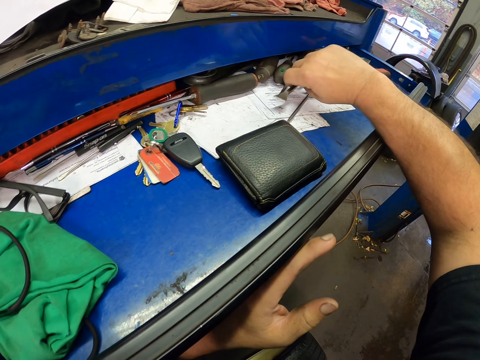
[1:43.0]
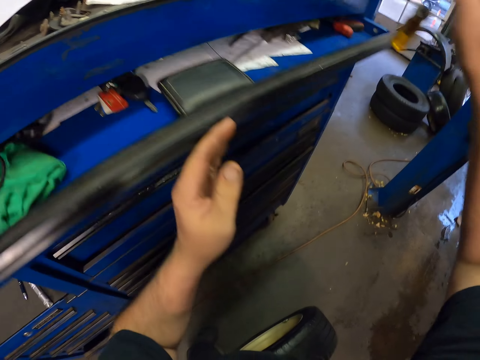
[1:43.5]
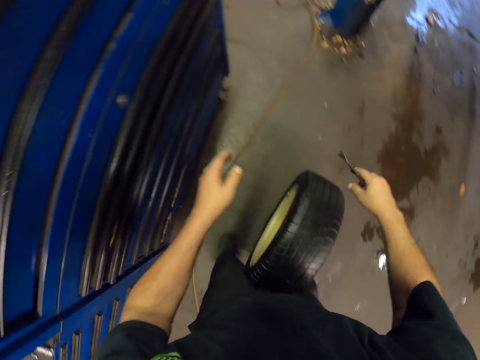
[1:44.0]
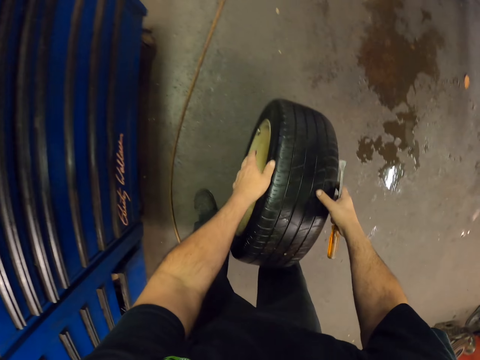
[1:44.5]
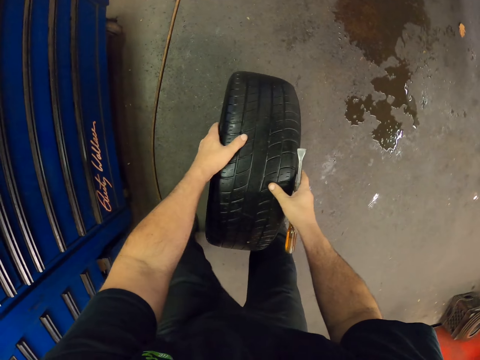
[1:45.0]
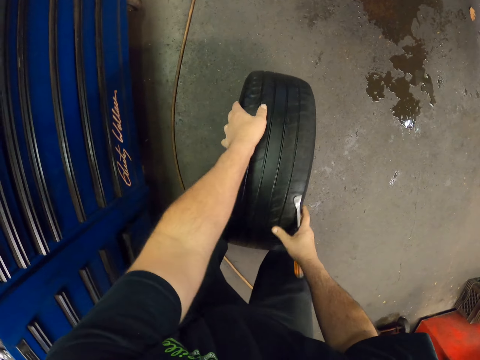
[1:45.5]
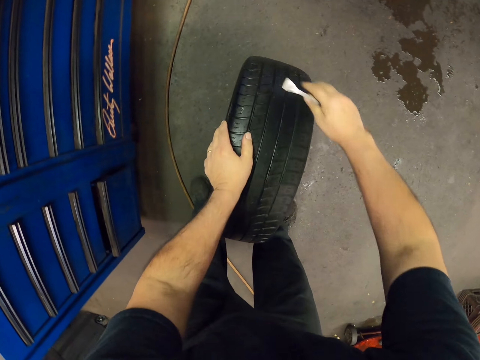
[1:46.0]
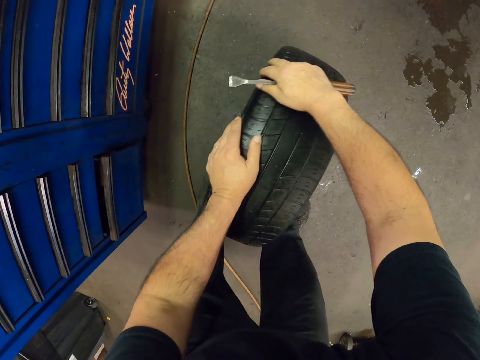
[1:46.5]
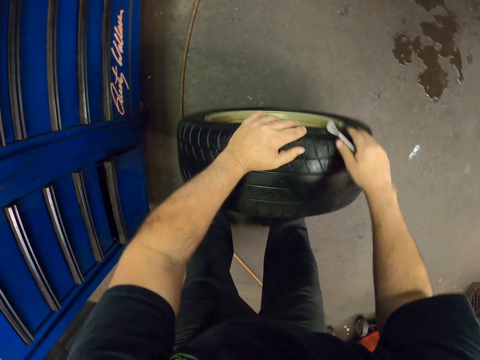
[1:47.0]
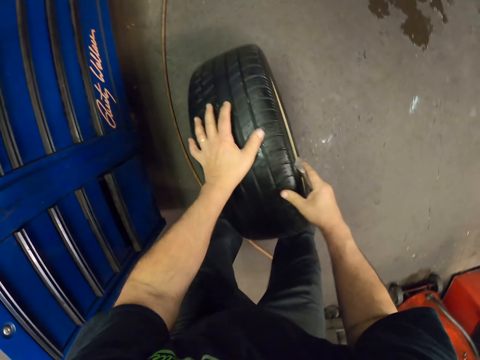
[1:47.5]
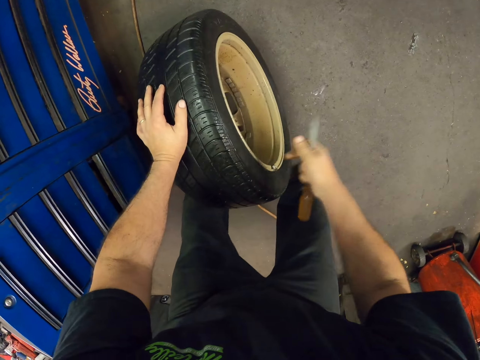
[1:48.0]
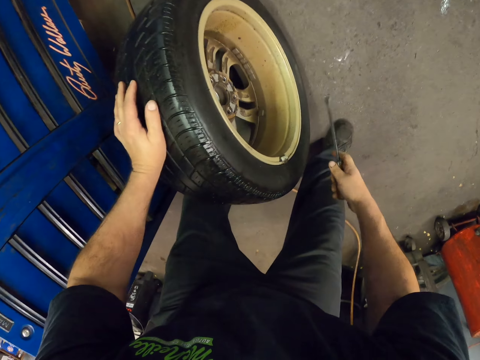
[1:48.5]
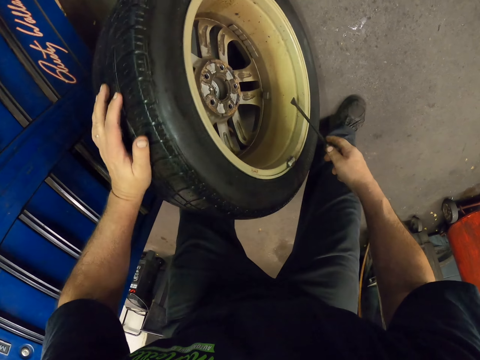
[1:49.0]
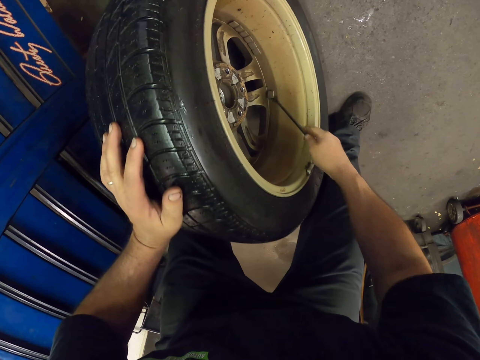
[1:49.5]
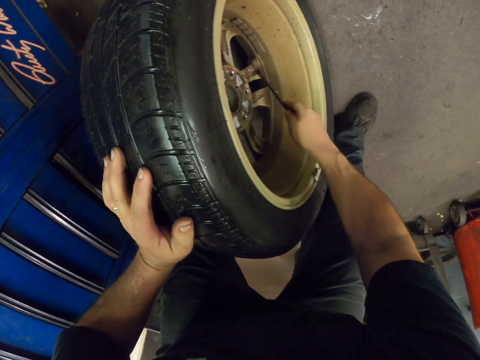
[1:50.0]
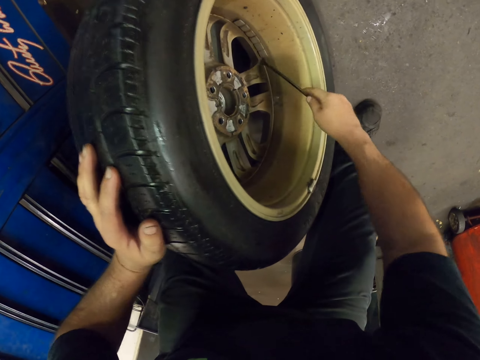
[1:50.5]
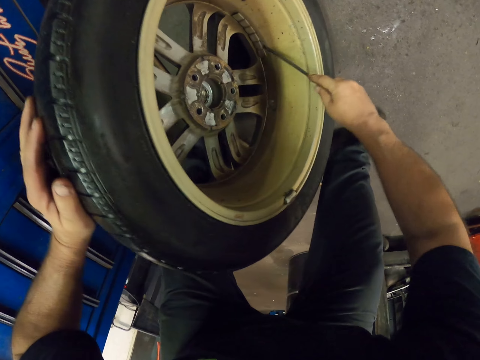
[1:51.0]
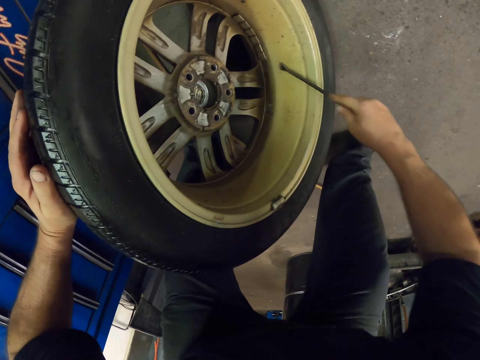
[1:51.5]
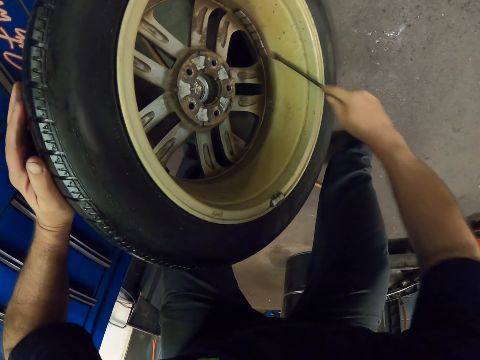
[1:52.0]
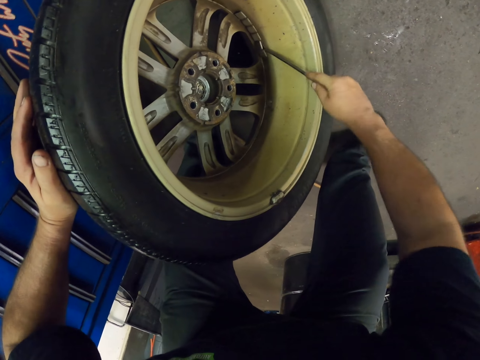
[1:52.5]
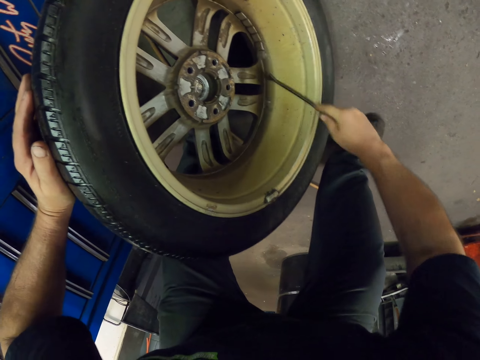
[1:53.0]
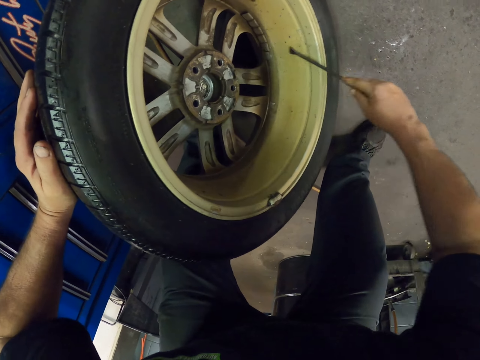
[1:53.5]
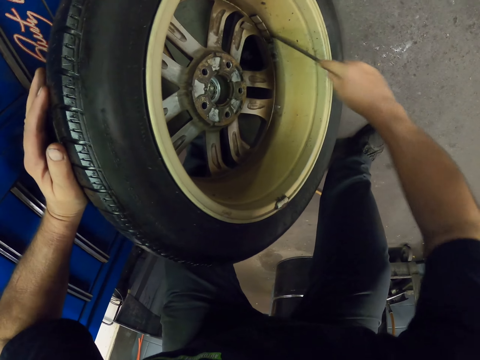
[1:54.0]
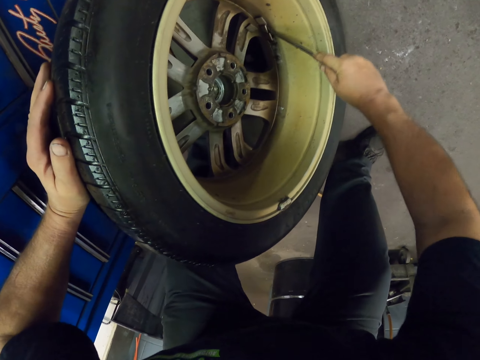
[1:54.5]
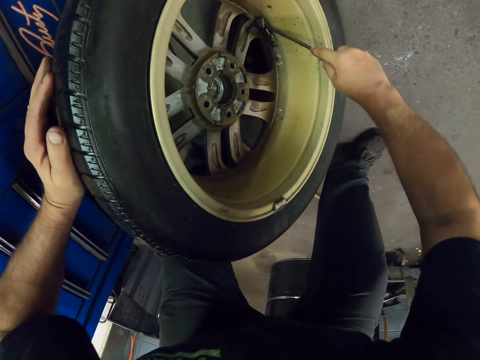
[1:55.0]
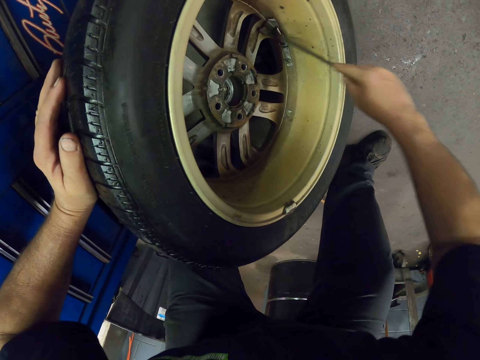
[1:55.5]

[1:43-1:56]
The camera wearer picks up a bradawl or tire lever. They hold the tire. They move the tire. They turn the tire around. They knock the rim with the bradawl. They remove something on the rim using the tire lever.

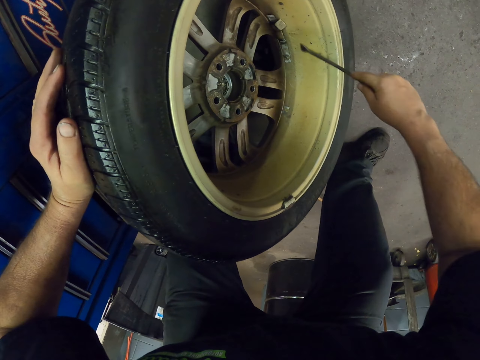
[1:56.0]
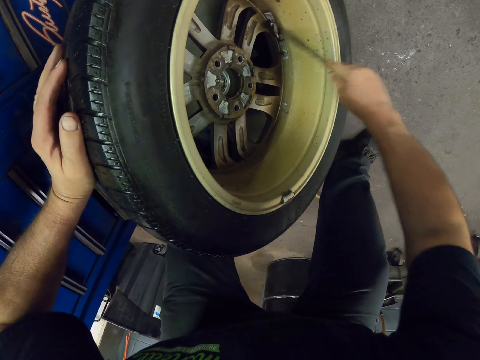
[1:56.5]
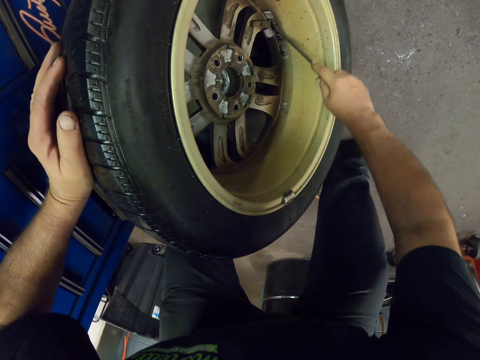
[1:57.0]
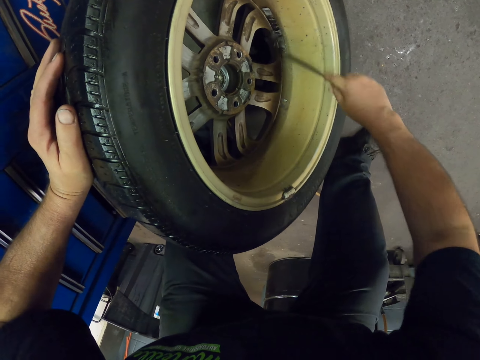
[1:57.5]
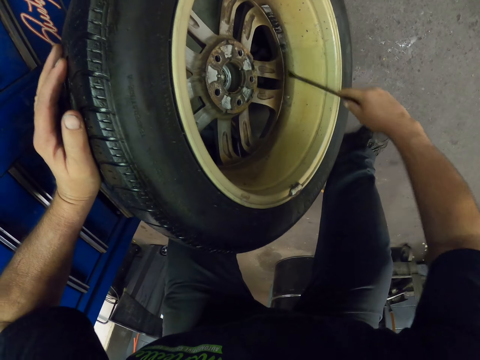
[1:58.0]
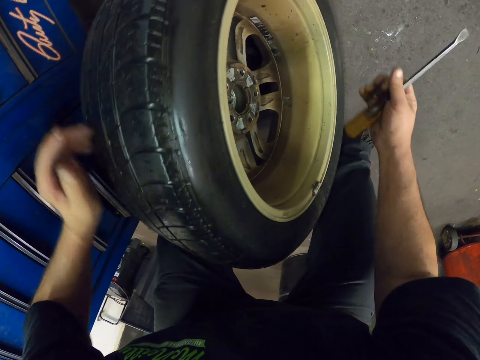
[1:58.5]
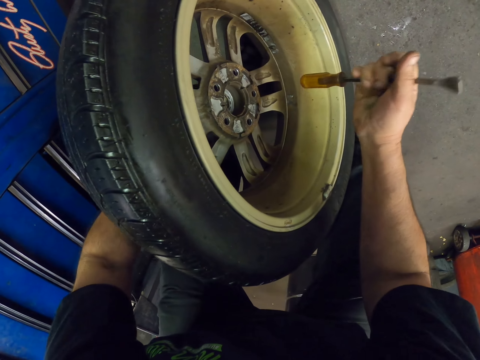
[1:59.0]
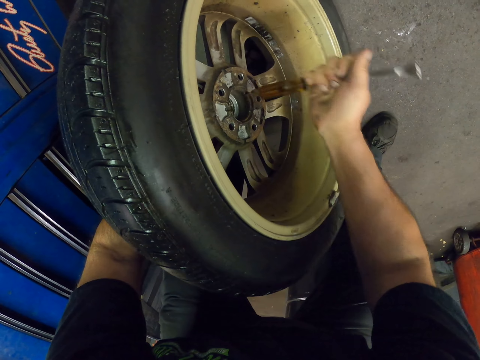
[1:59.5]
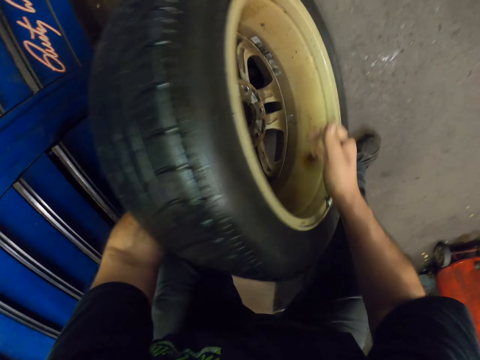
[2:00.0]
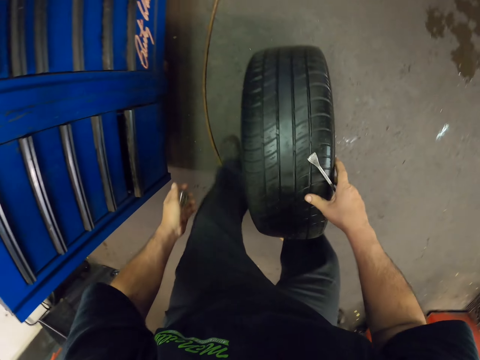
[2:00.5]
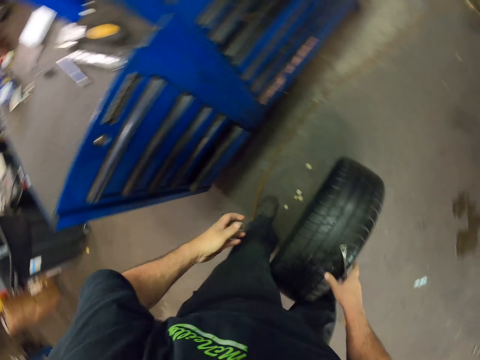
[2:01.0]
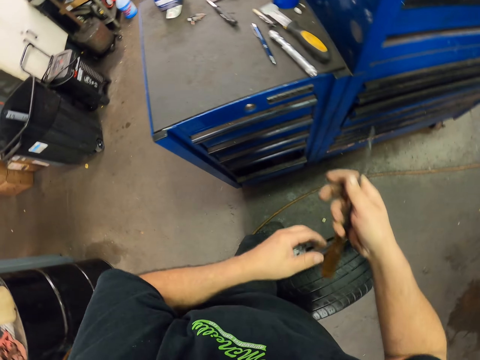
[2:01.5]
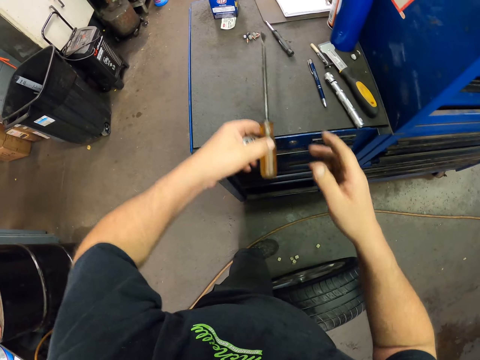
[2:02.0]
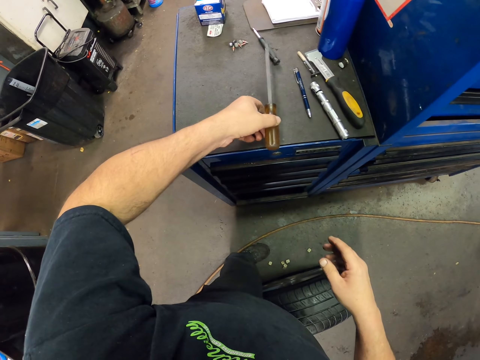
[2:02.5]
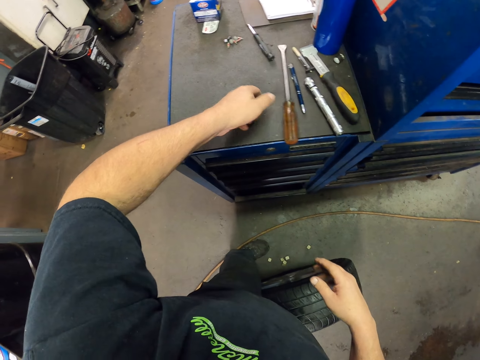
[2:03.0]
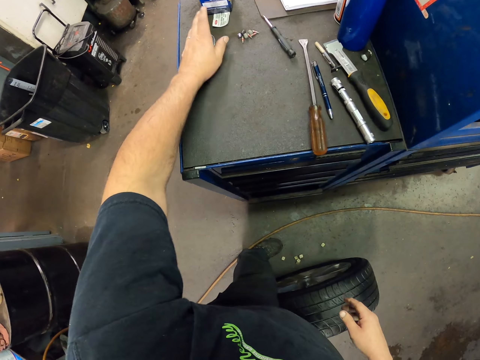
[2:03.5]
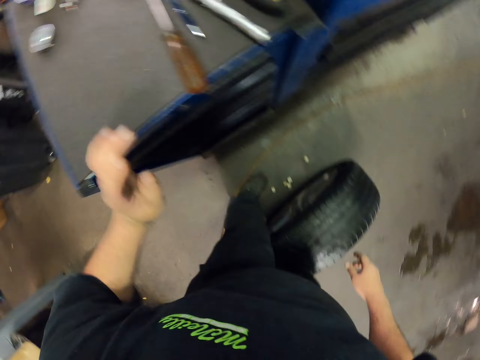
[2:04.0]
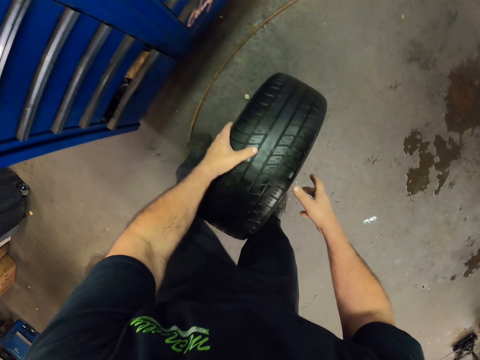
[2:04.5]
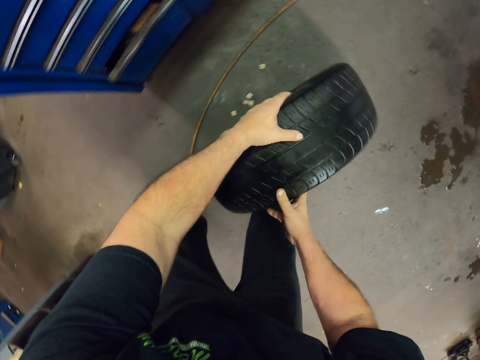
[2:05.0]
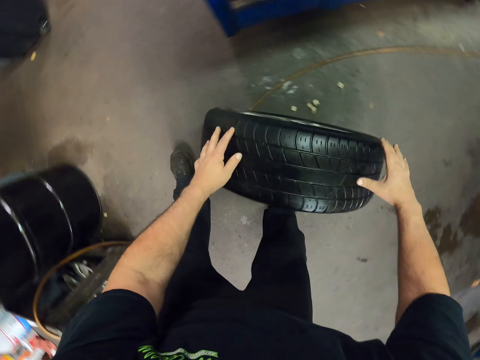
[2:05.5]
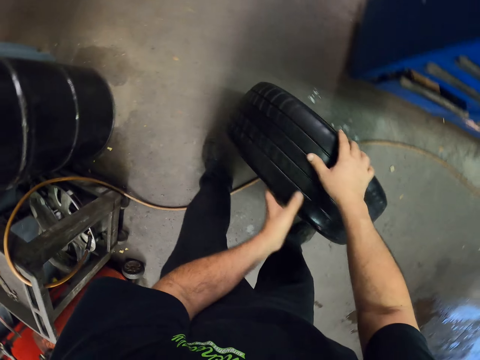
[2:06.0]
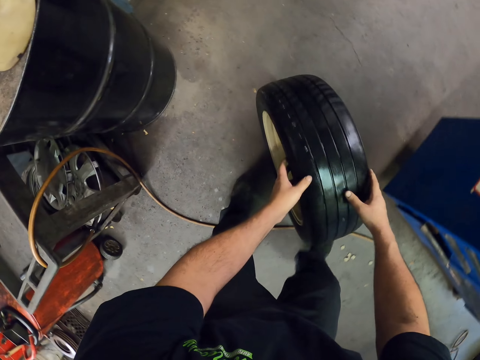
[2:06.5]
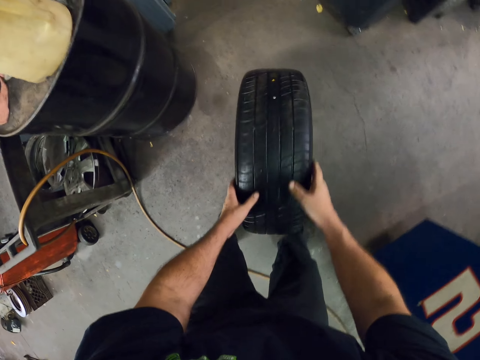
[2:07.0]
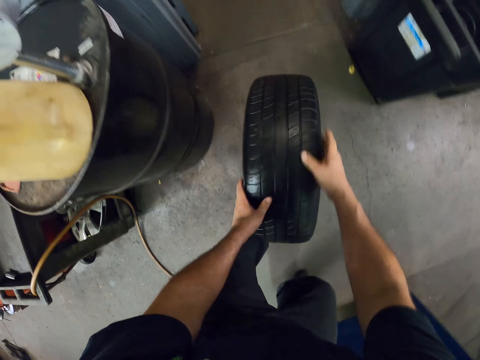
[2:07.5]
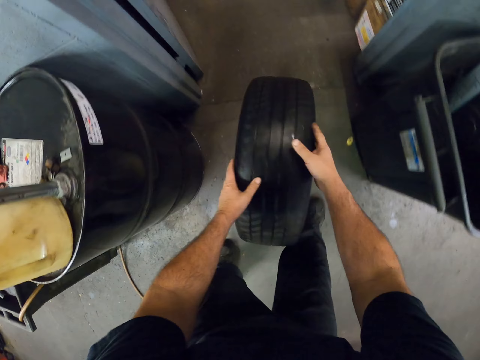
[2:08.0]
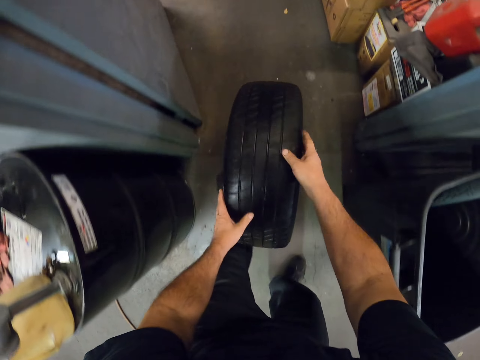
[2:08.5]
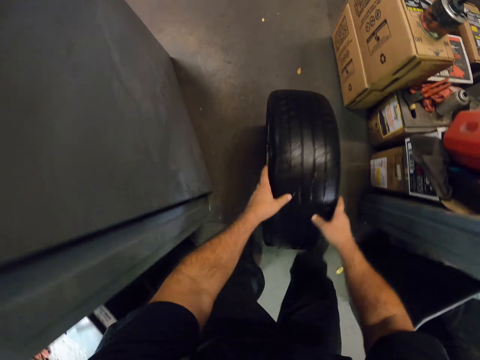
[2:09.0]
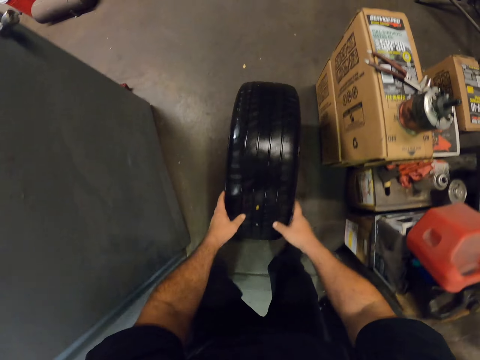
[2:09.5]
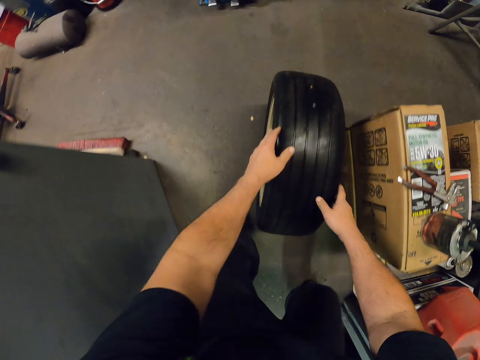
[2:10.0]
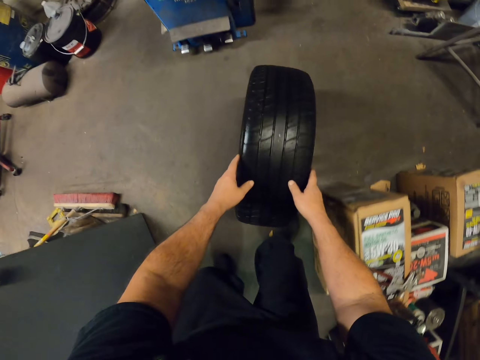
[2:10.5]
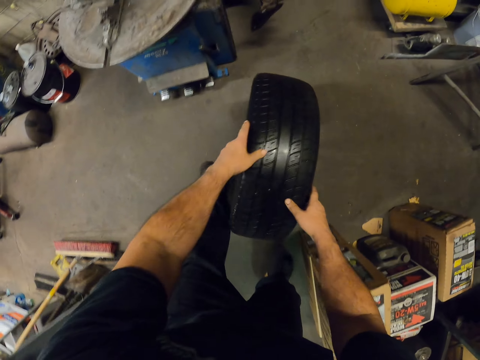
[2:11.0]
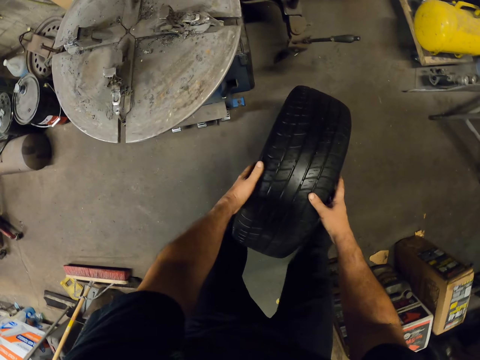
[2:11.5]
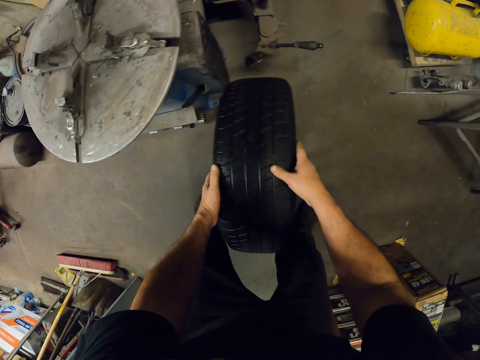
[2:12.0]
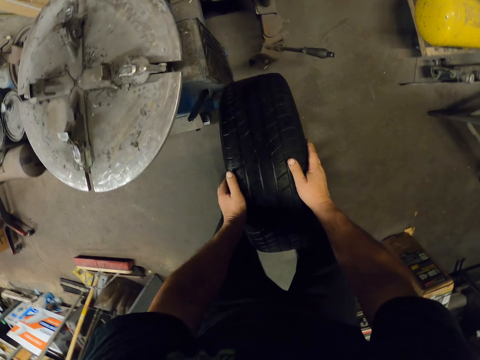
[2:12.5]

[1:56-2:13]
The camera wearer pushes the center cap. They turn the bradawl around. They knock the rim with the bradawl. They hold up the cap bore. They place the lever on the counter. They put the center cap on the counter. They push the tire in the office. They roll the tire around.
